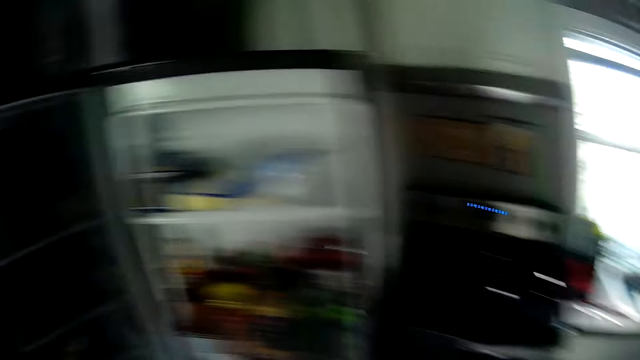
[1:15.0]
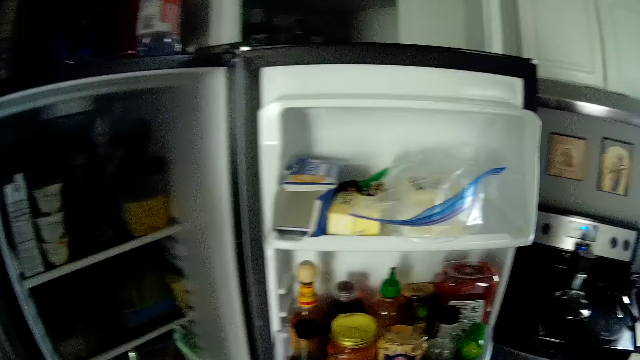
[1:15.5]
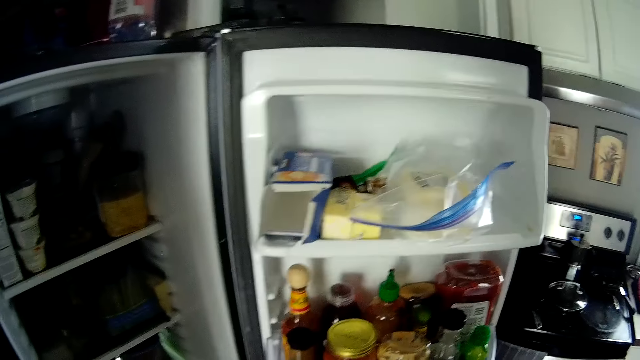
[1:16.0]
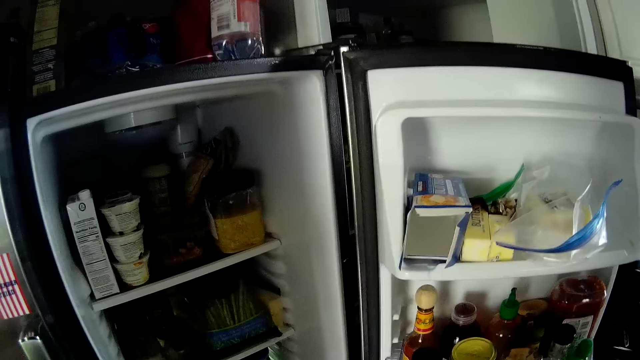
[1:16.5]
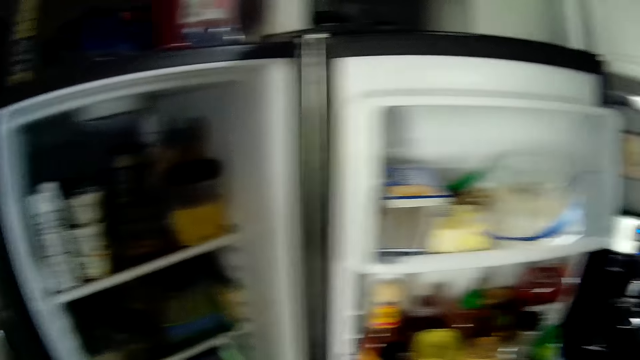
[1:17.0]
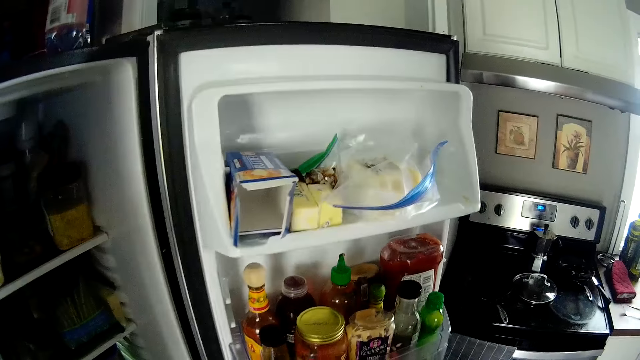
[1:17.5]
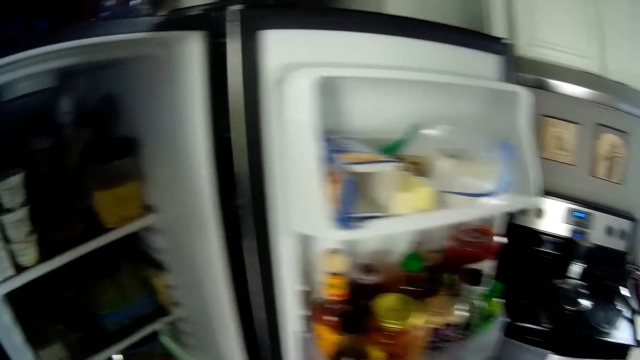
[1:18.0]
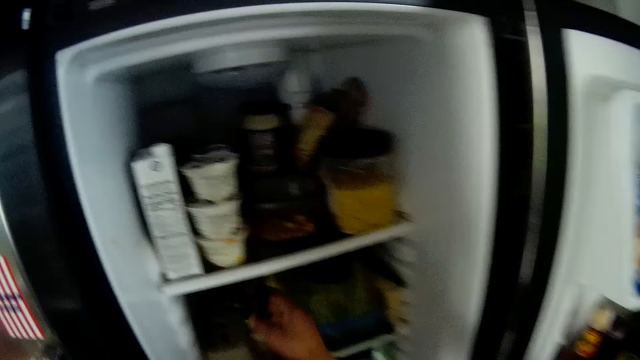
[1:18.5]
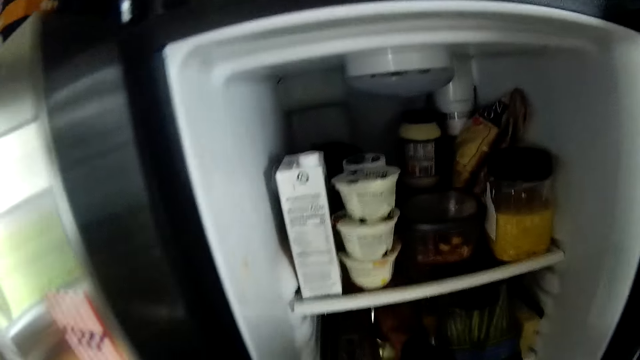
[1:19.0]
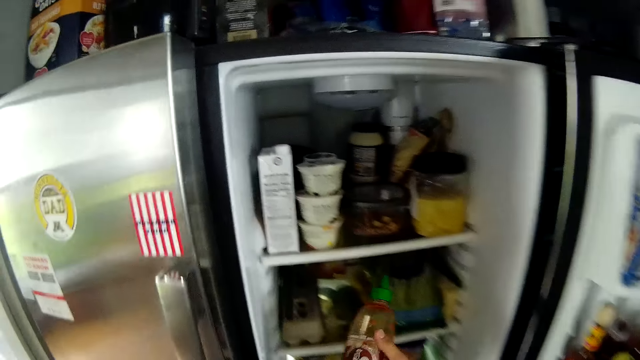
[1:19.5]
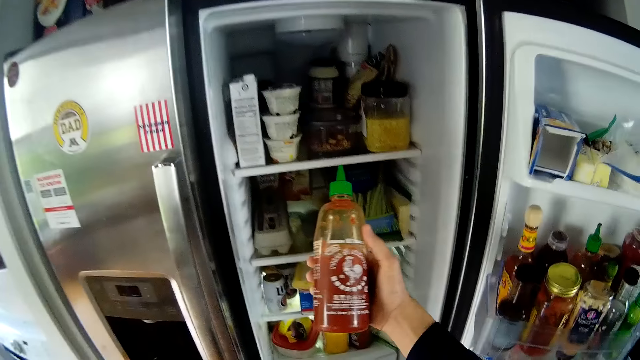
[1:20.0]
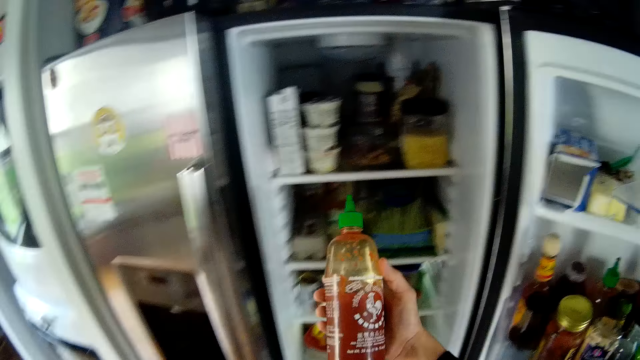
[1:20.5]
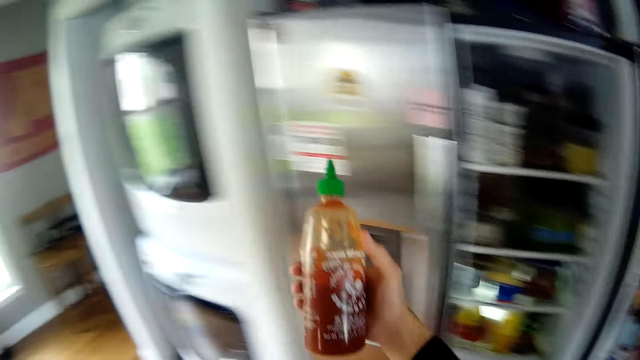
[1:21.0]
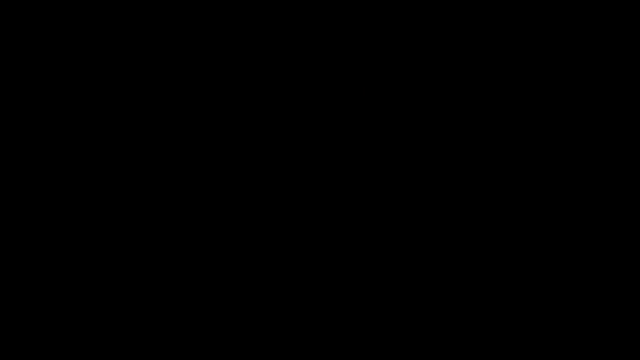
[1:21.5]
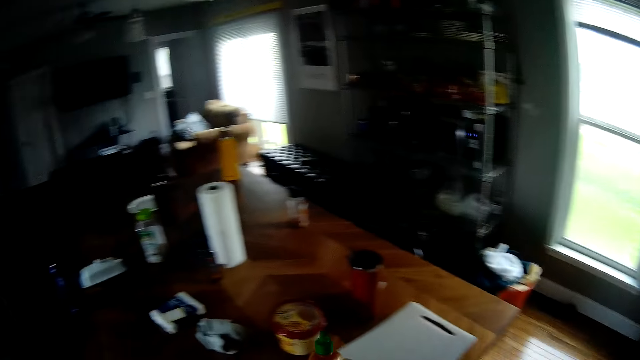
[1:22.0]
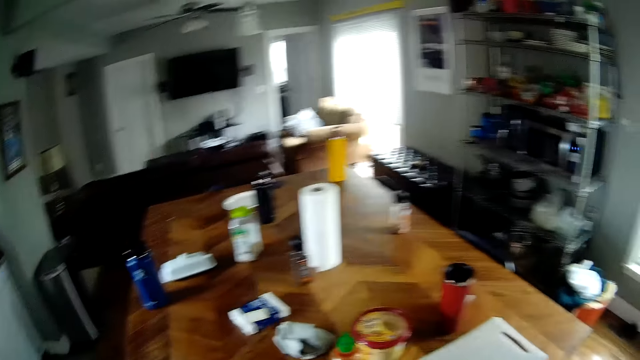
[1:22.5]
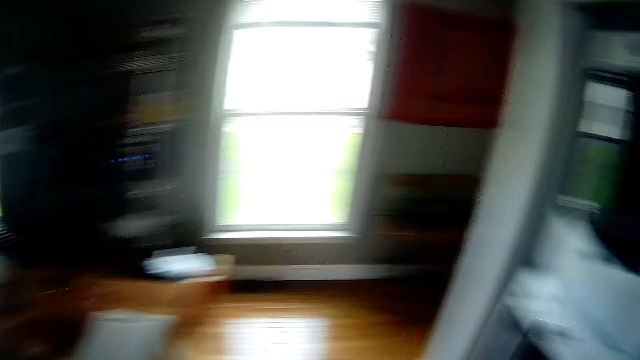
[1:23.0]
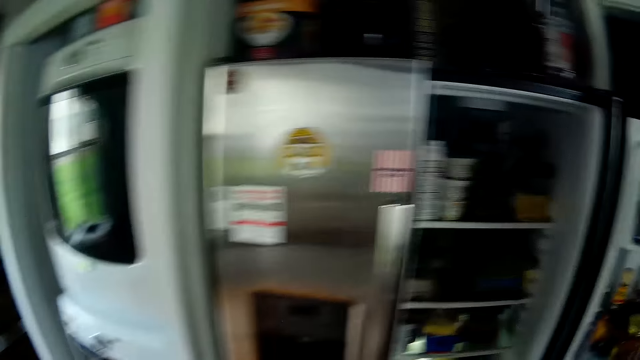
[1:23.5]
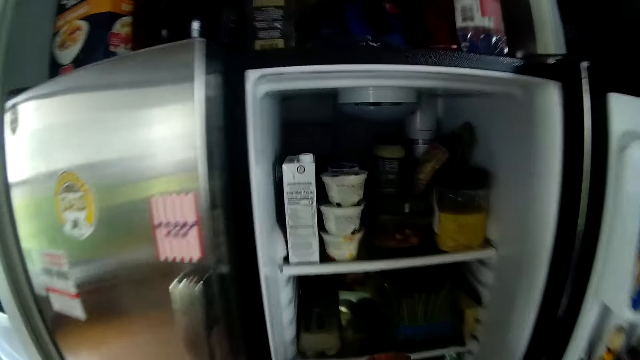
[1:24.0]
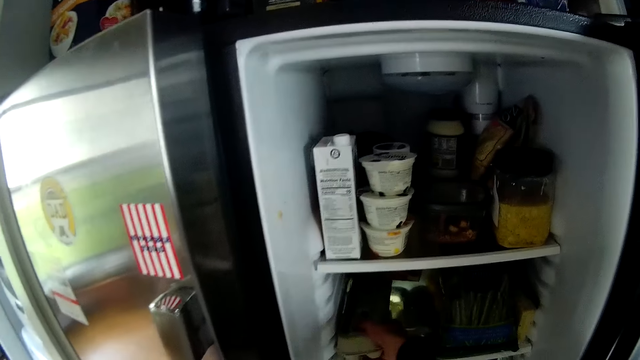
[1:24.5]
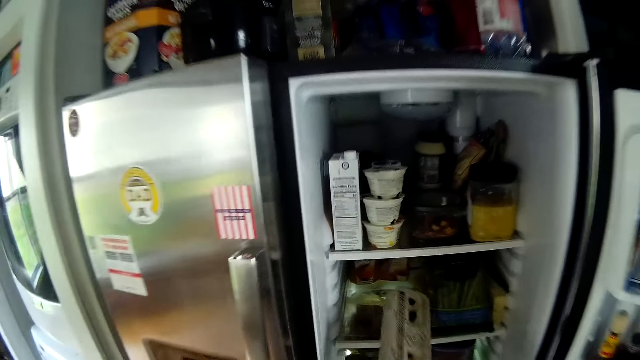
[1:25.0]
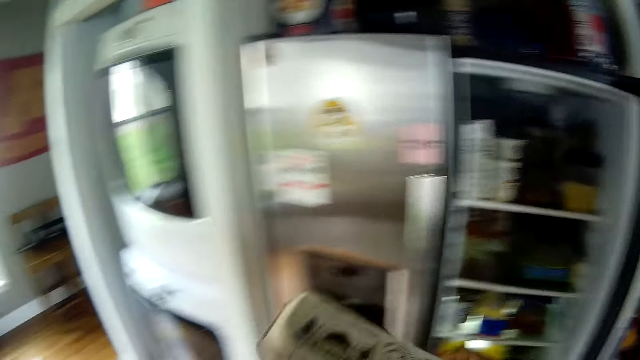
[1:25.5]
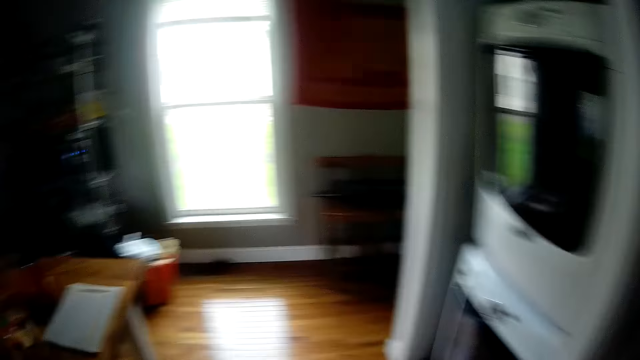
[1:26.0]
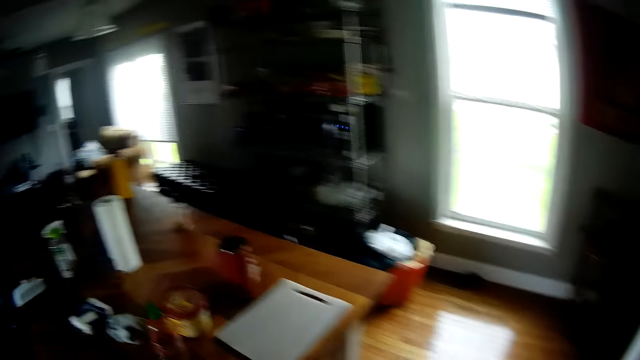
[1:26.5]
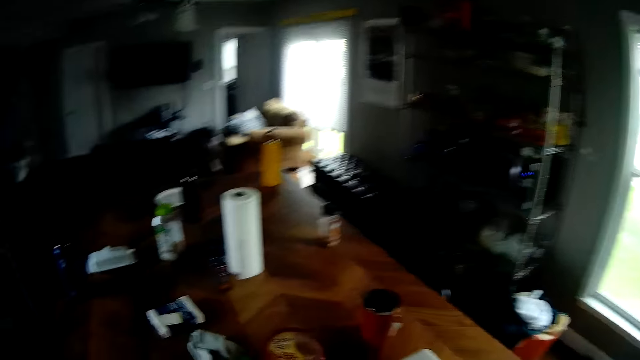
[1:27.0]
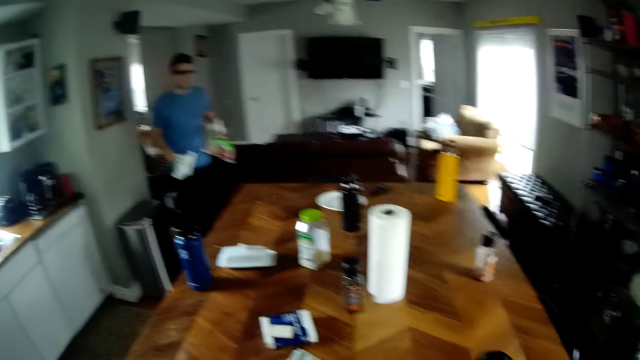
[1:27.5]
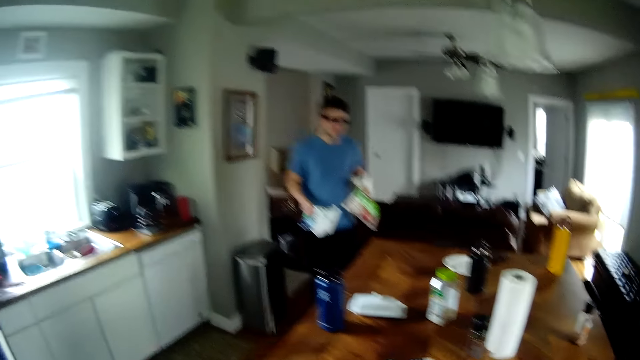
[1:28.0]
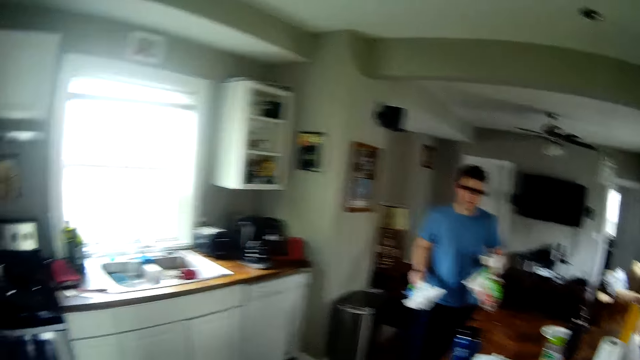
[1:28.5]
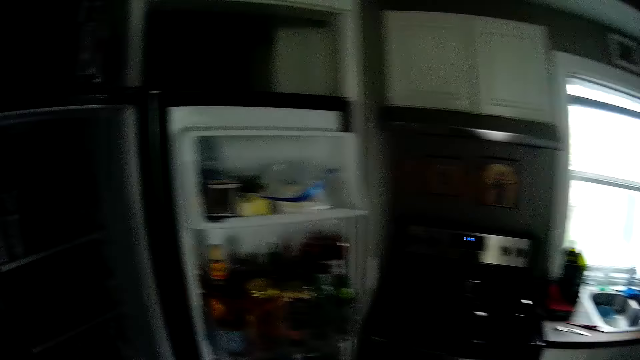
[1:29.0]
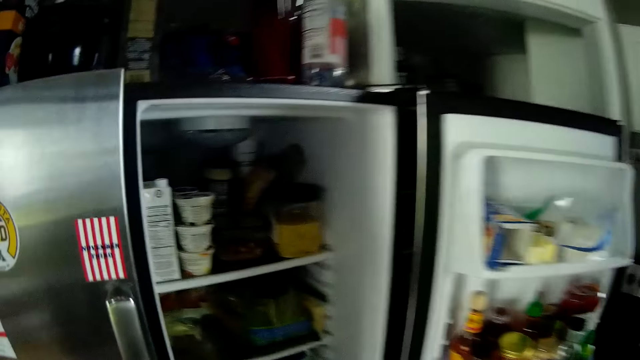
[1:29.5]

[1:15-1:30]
The camera wearer looks at the fridge. He takes out a bottle of tomato ketchup or juice from the refrigerator with his right hand. He drops the bottle of tomato ketchup on the kitchen countertop. He walks around. He takes out a crate of eggs from the refrigerator with his right hand. He walks in the house. A man converses with the camera wearer. The man carries packed items.

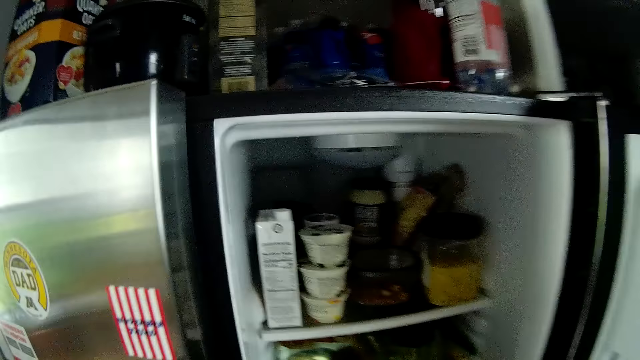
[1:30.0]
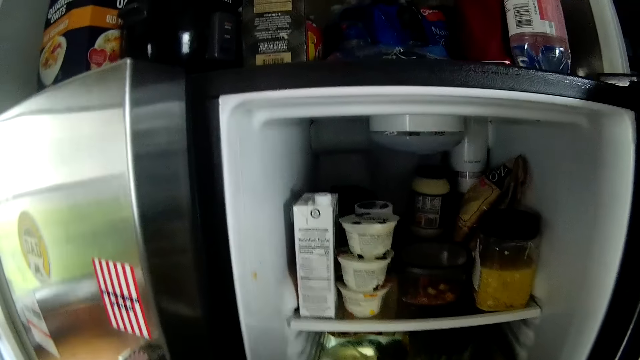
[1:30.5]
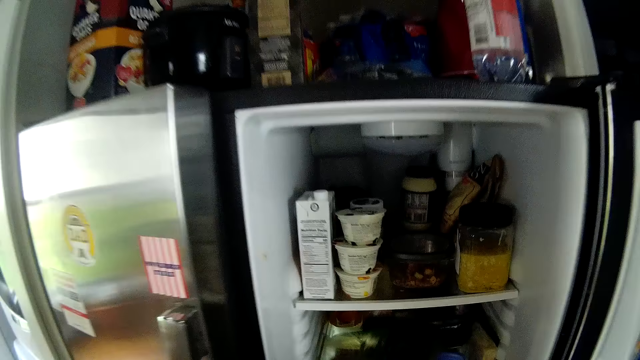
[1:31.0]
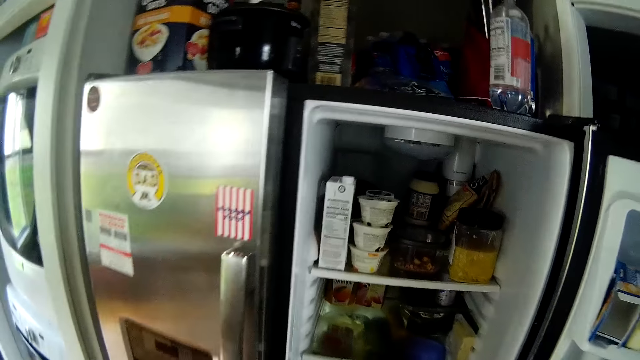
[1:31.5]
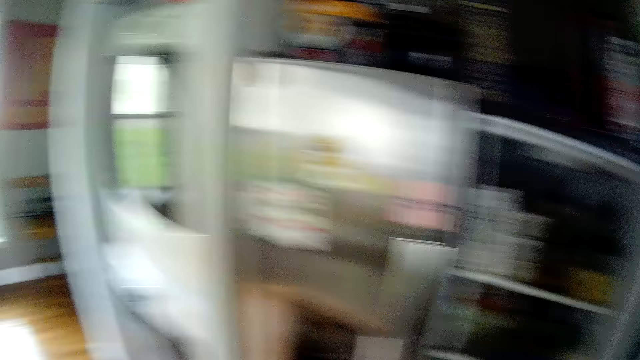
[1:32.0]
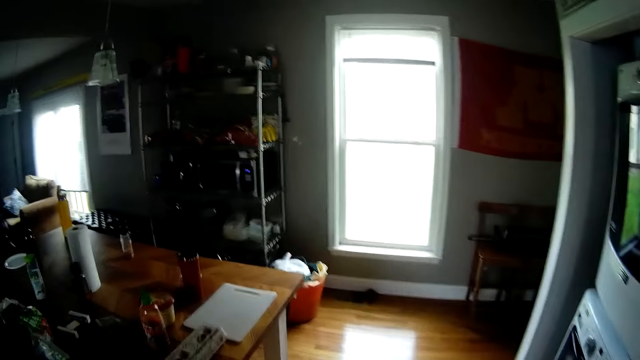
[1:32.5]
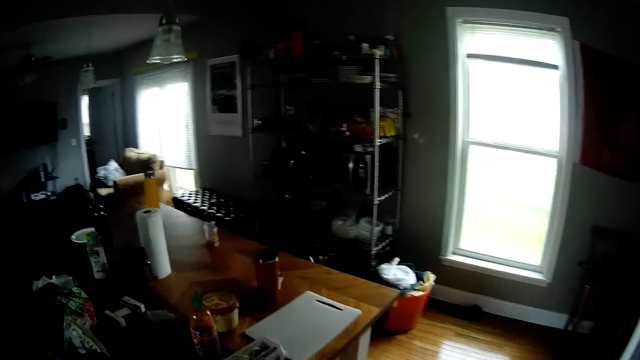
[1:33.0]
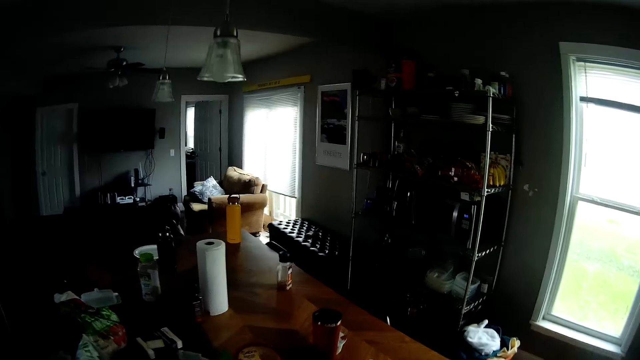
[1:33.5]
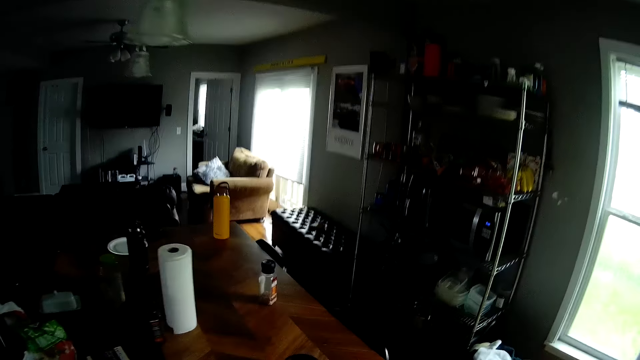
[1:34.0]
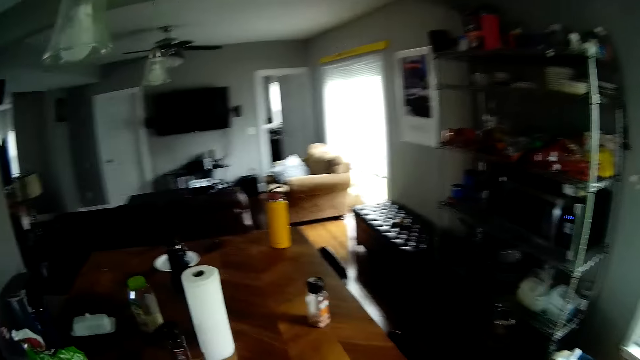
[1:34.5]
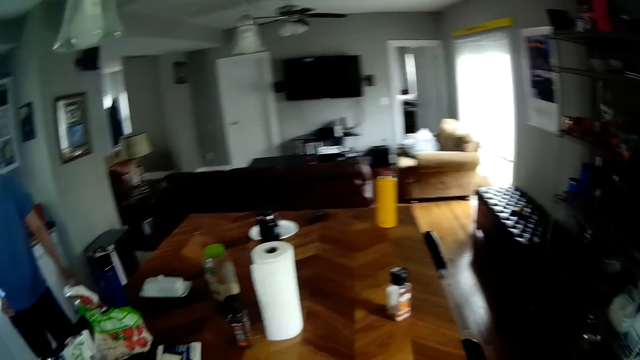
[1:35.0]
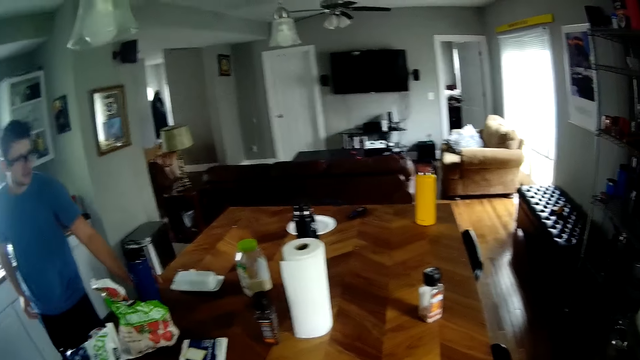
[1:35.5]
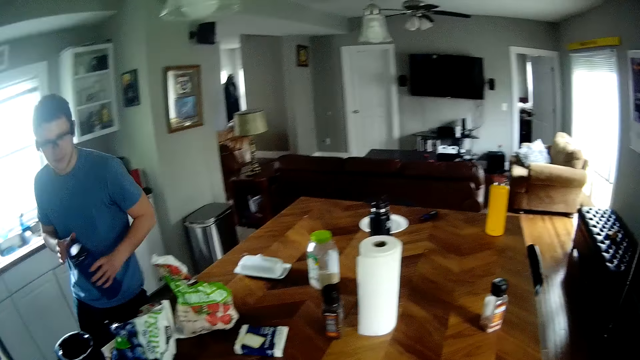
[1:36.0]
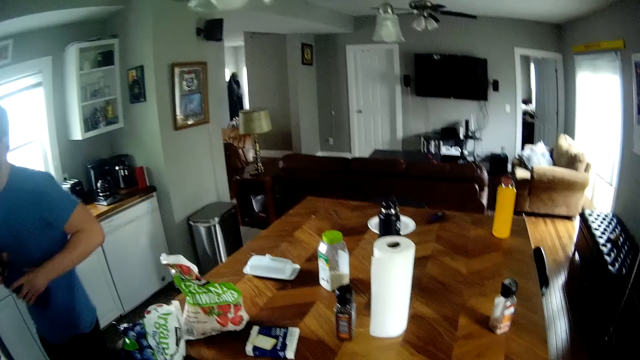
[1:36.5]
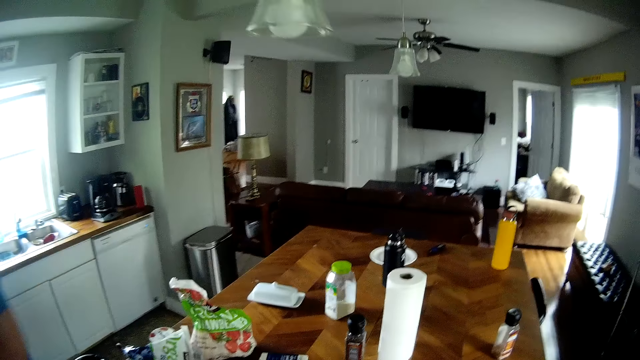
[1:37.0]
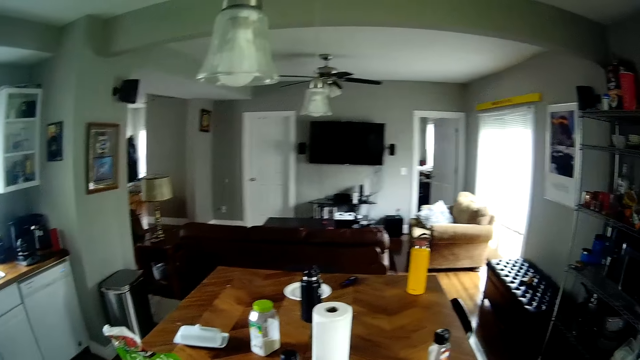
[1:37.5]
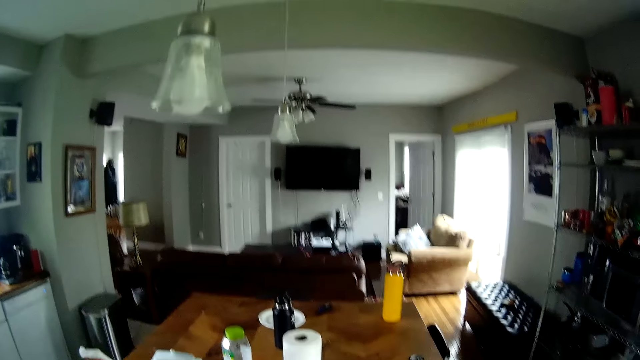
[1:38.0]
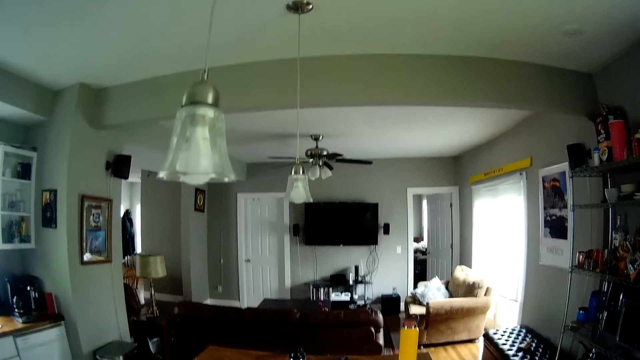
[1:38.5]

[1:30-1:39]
The camera wearer takes out a pack of asparagus from the refrigerator with his right hand. He walks in the house. The man picks up a blue flask from the kitchen countertop with his left hand.
